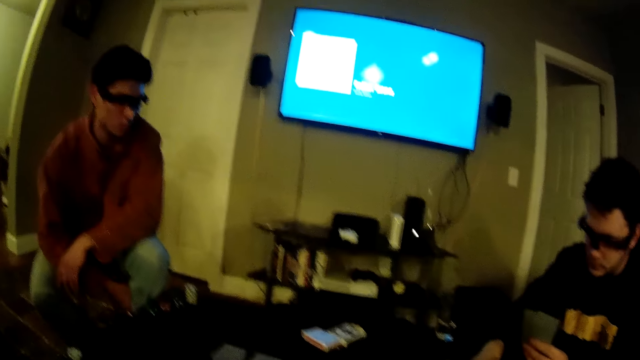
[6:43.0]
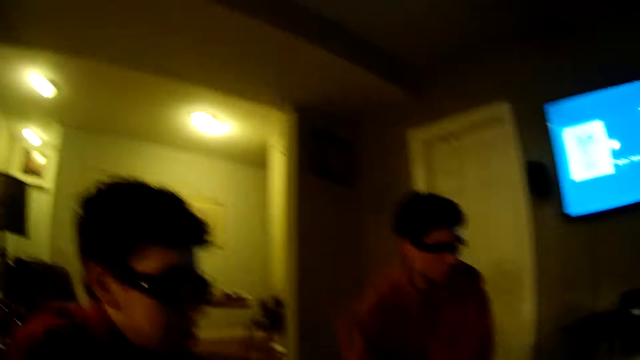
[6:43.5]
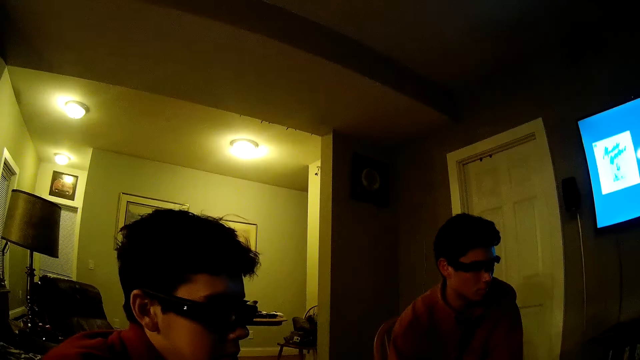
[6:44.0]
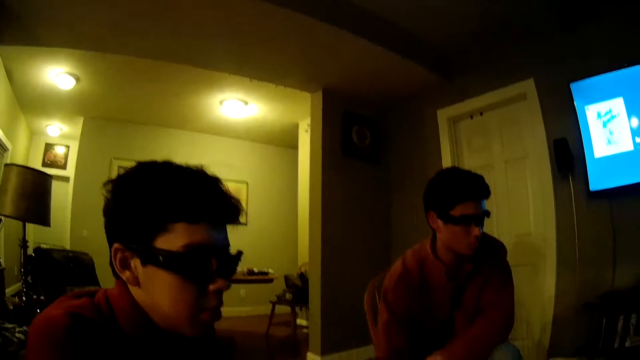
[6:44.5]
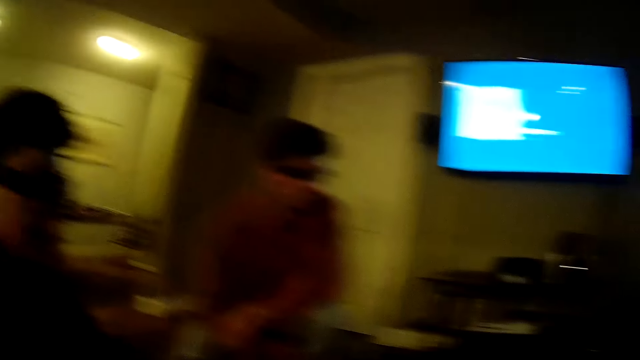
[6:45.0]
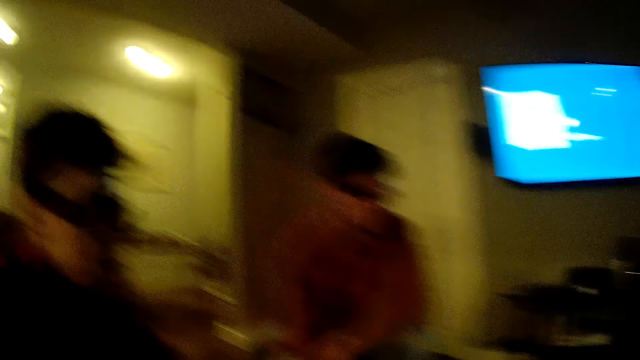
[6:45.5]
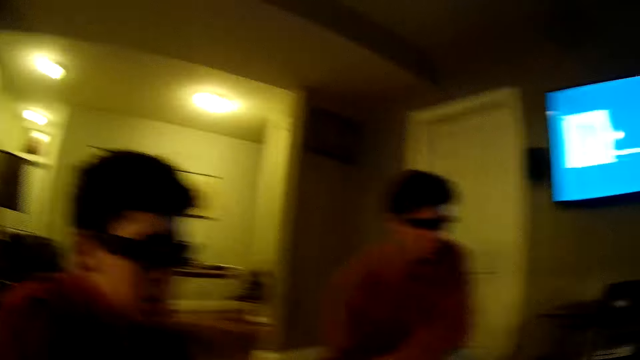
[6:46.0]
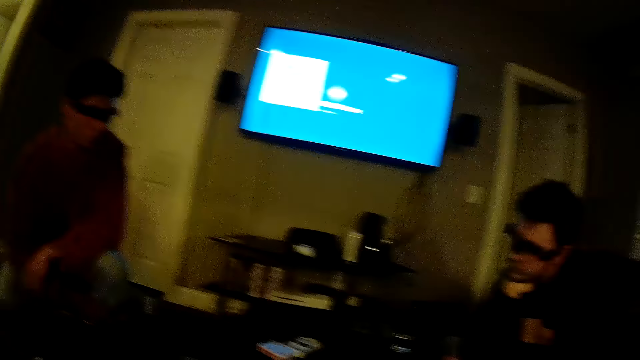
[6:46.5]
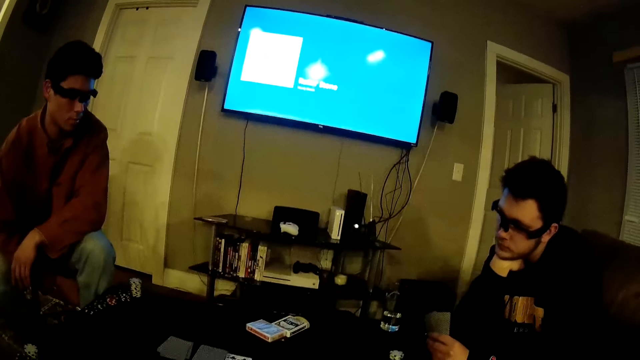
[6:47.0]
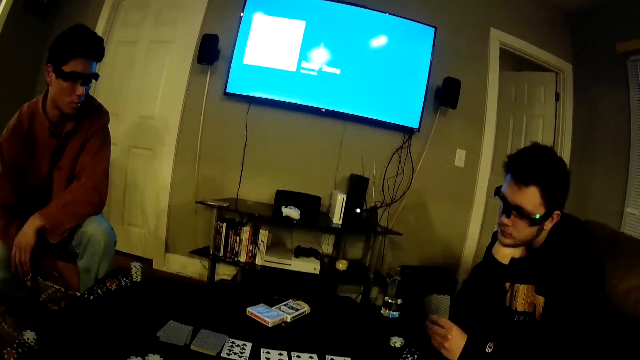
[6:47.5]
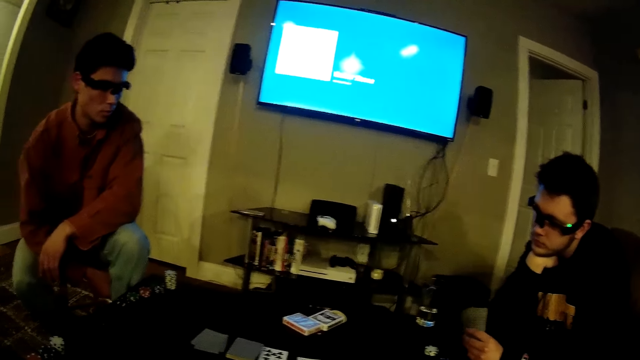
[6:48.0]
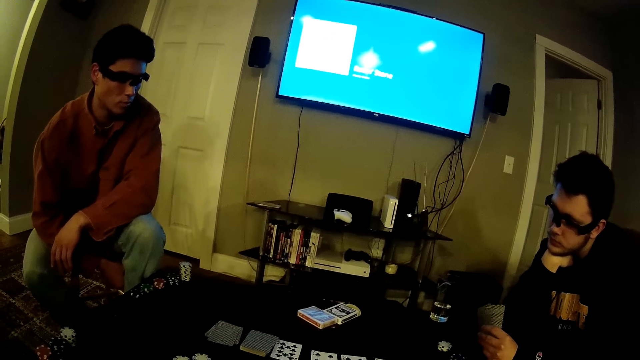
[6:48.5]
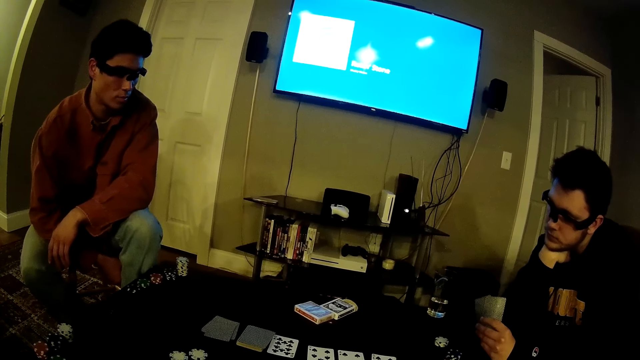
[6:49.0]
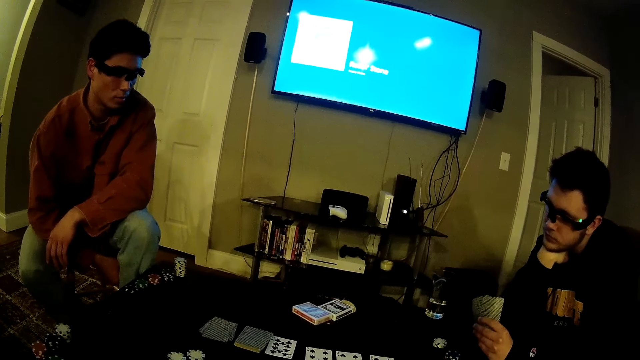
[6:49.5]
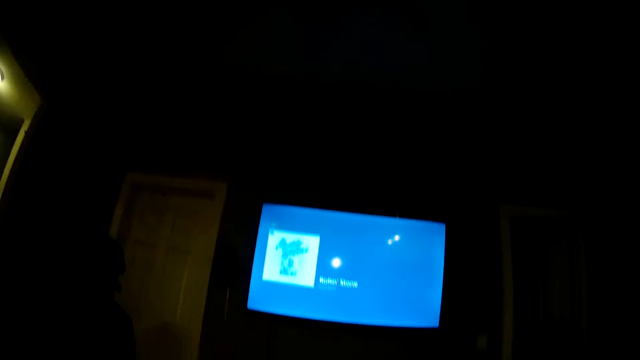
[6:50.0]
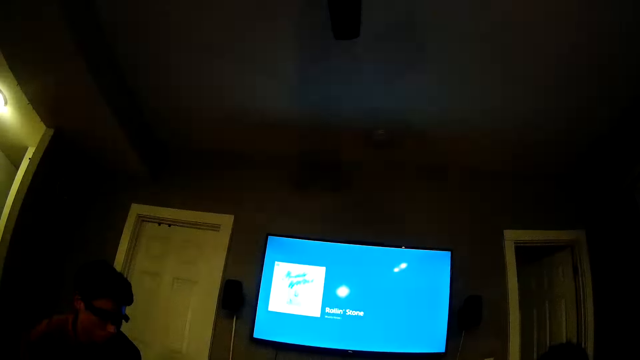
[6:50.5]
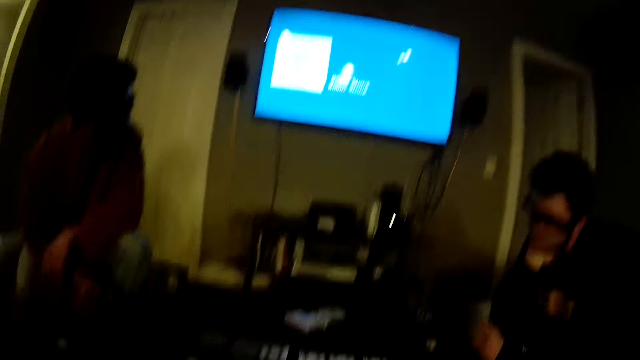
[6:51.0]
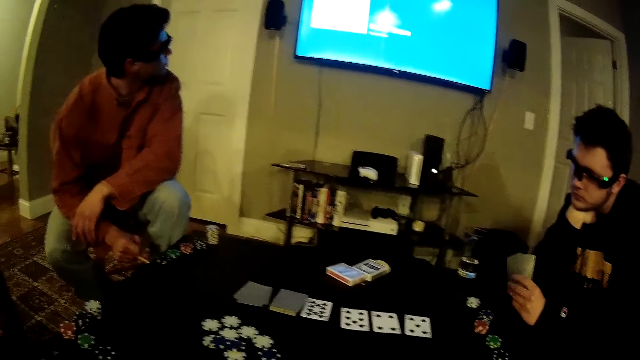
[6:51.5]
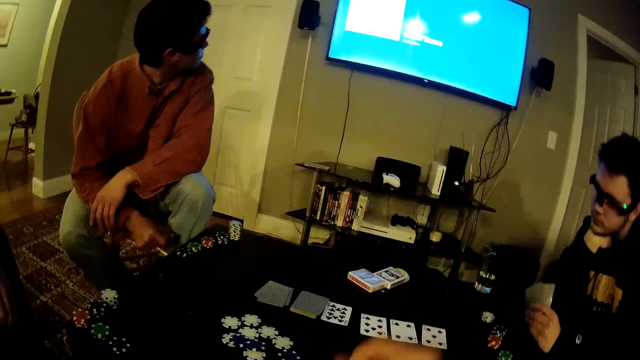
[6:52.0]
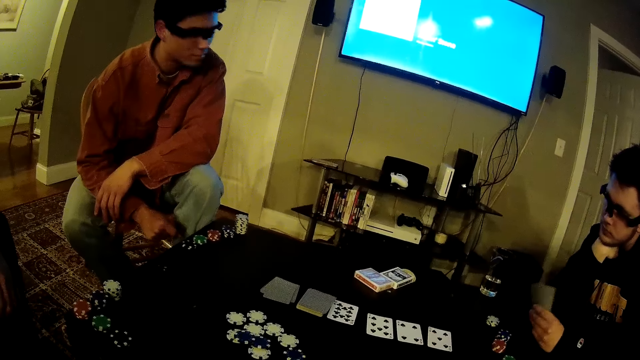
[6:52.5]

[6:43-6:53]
The camera wearer converses with a man. They look around the room.

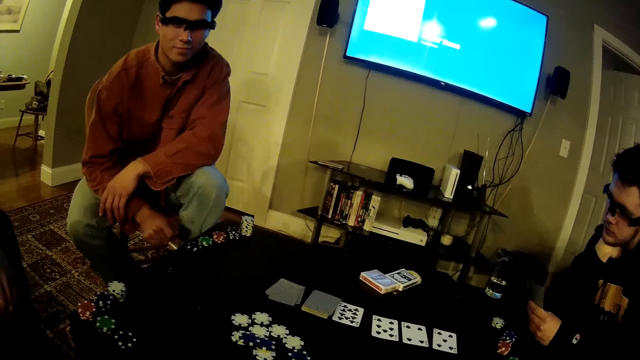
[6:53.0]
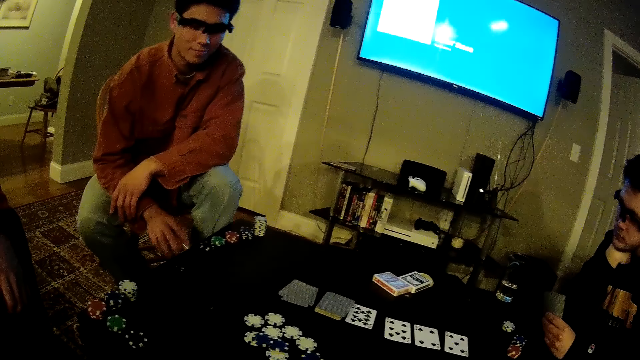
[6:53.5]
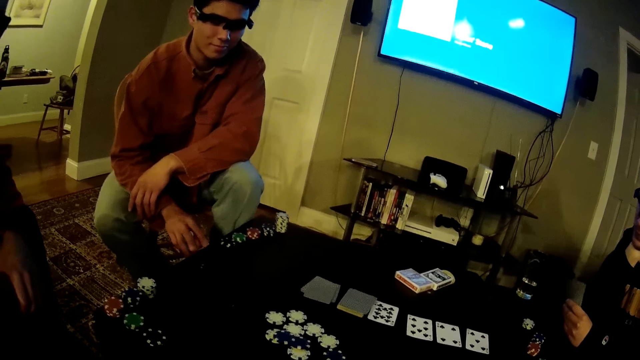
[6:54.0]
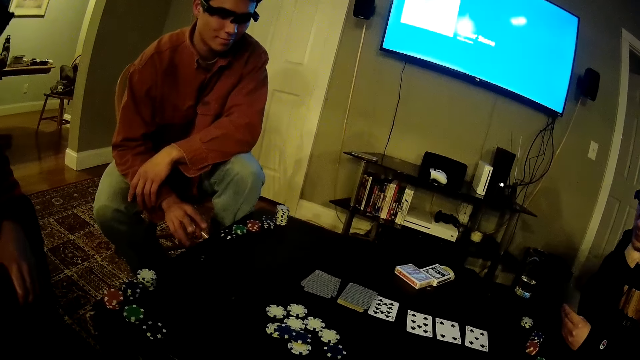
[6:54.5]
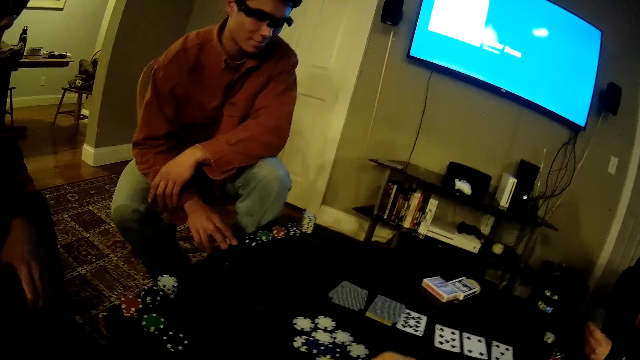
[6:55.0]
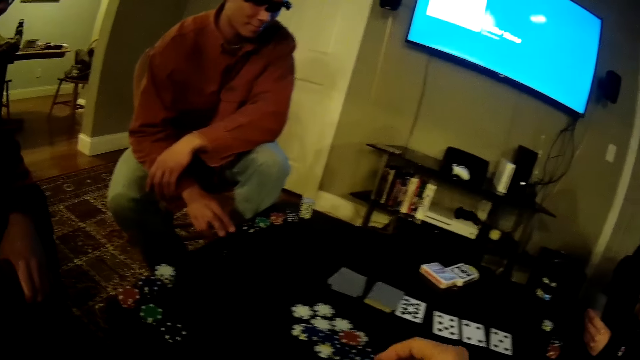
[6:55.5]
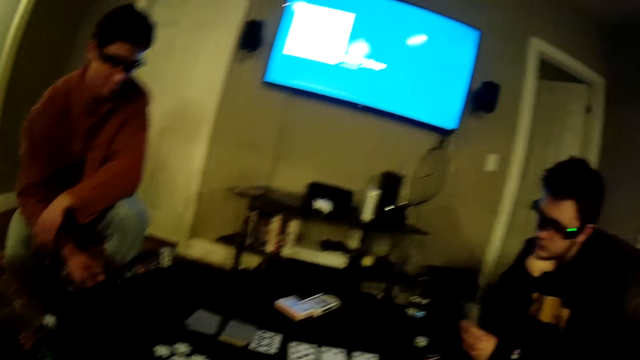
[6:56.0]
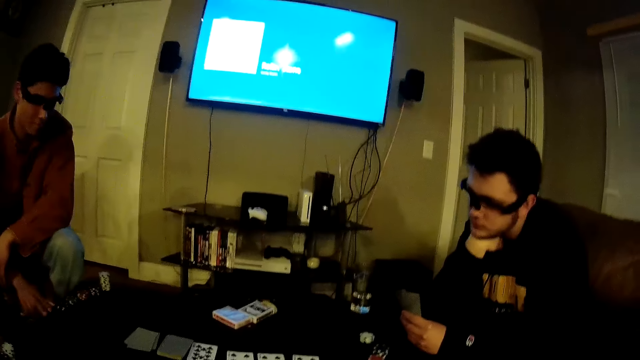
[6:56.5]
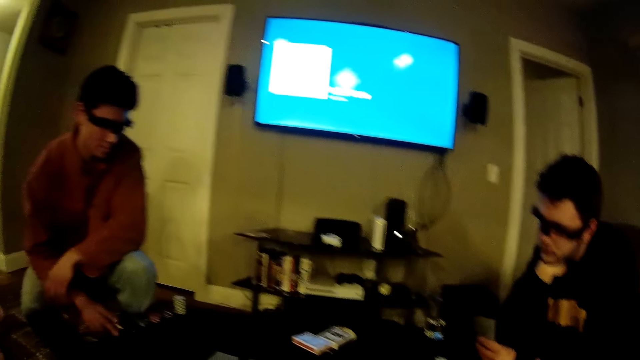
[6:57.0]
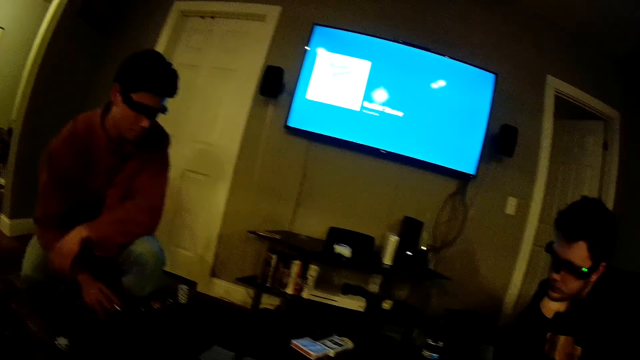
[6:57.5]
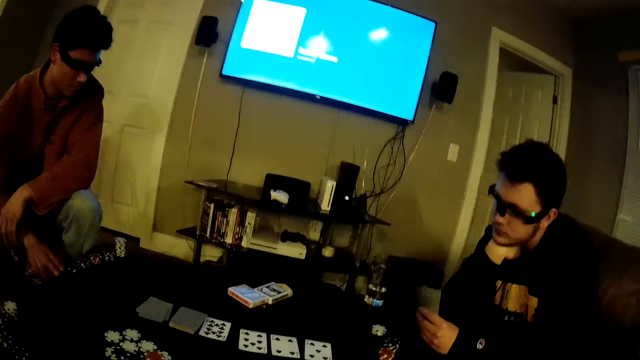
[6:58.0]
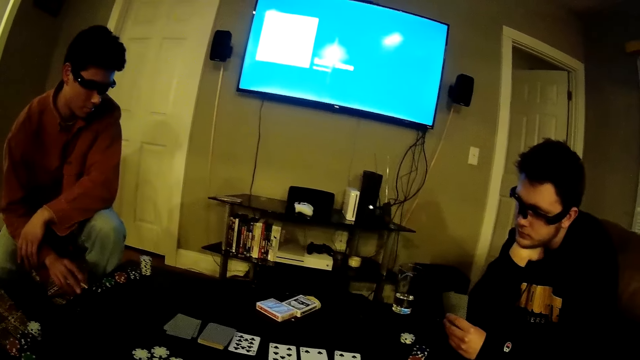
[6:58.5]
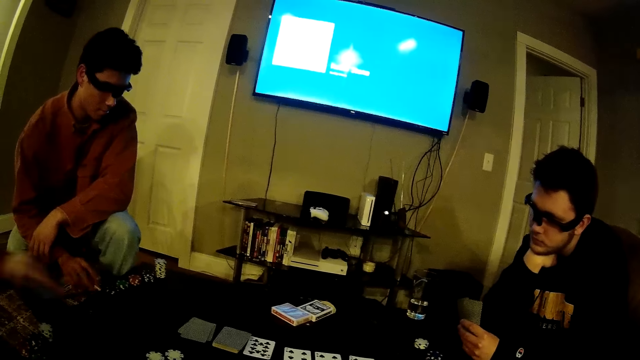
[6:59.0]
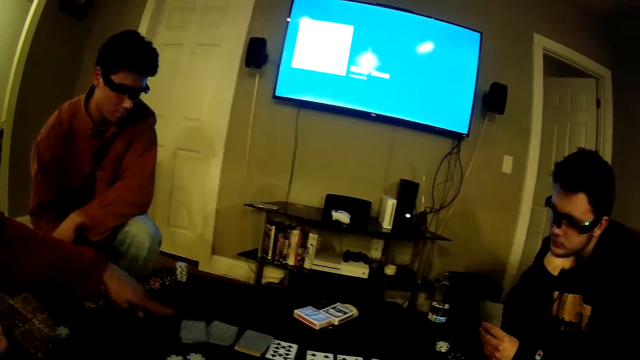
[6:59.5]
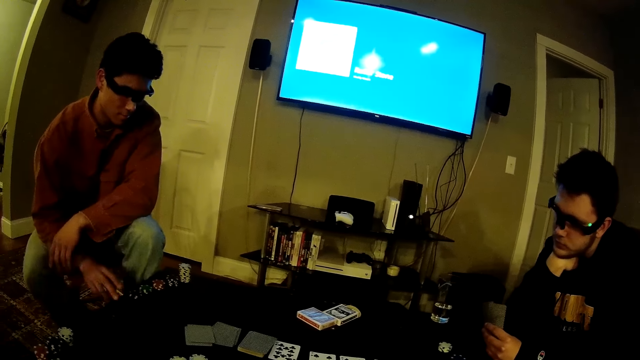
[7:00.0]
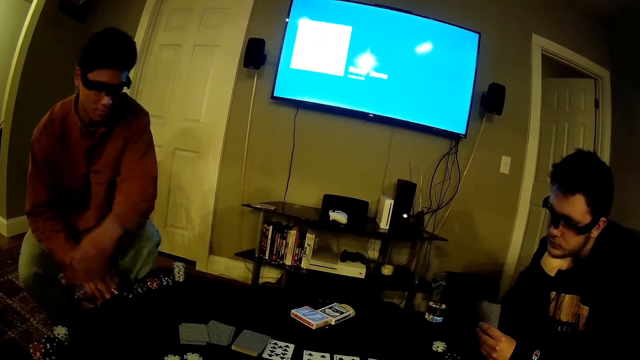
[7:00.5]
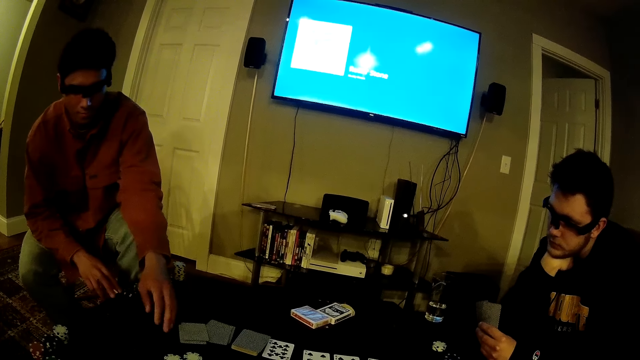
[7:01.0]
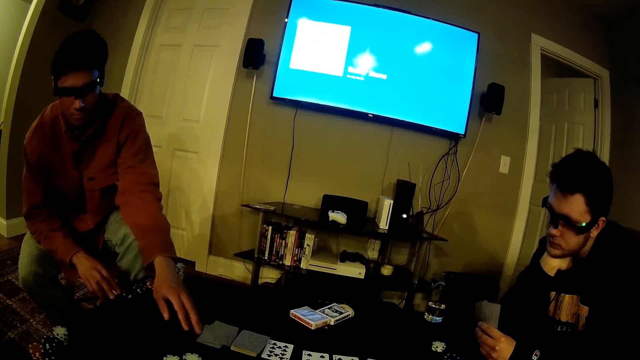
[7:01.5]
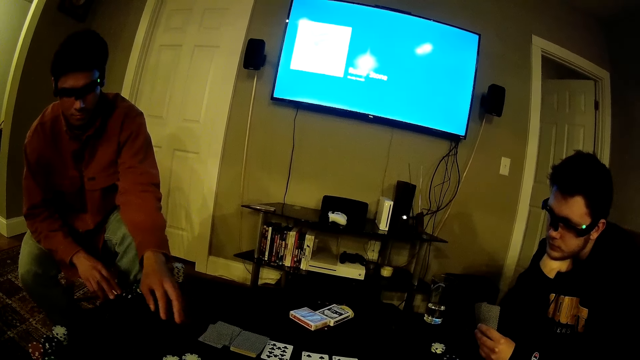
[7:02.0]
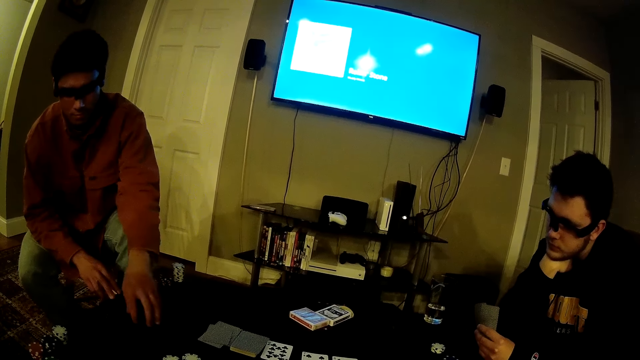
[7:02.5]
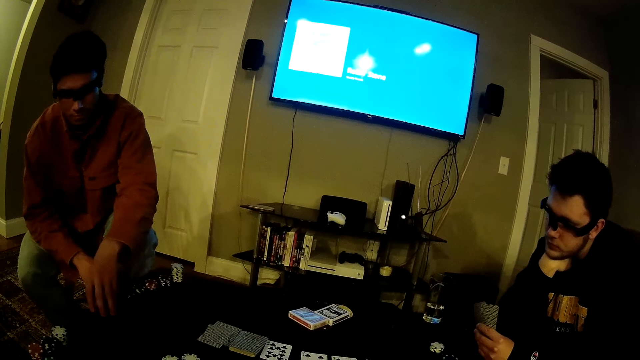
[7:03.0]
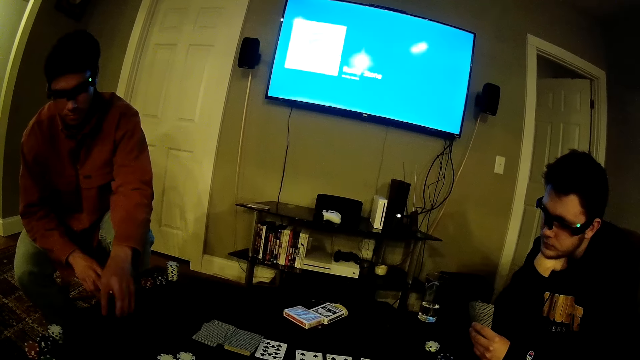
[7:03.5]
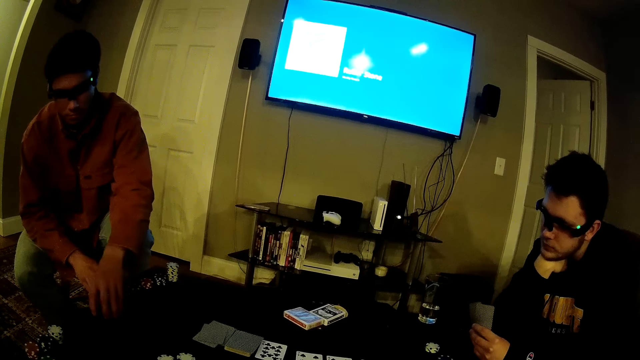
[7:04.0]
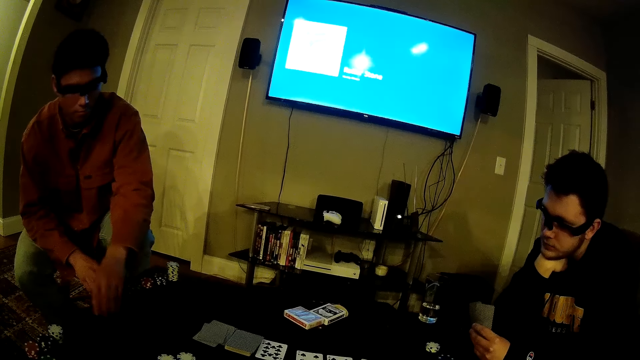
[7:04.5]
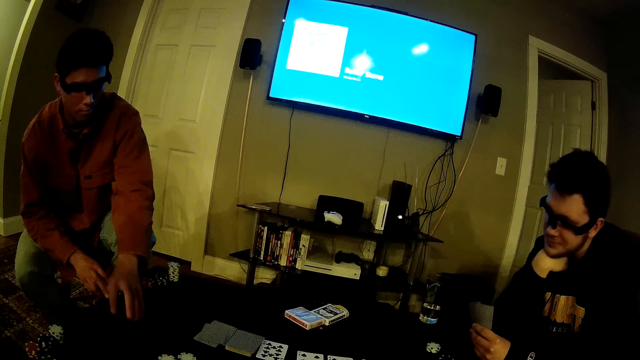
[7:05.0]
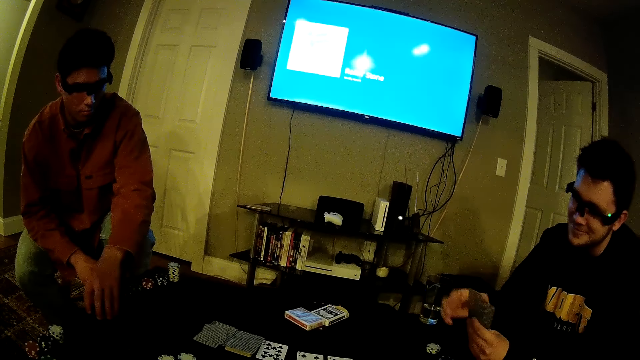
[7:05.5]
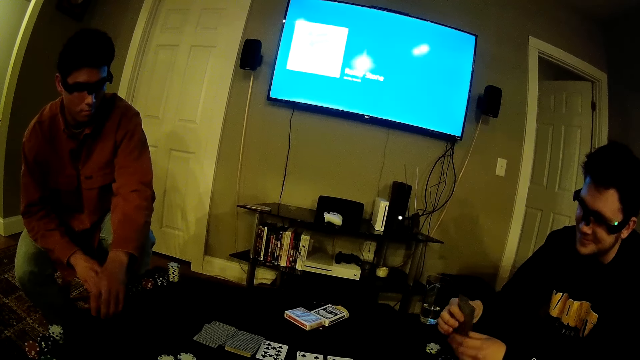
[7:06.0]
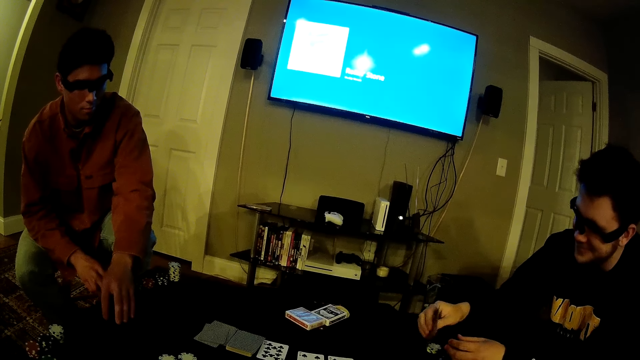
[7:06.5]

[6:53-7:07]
A man taps fingers on the table. The camera wearer throws a poker chip on the table with his right hand. Another man throws a card on the table with his left hand. The first man taps the table with his right hand and moves some cards on the table with his left hand. He taps the table with his left hand.
